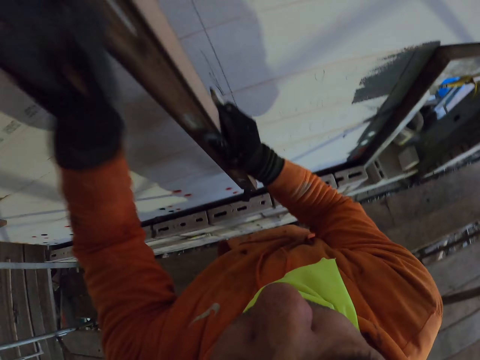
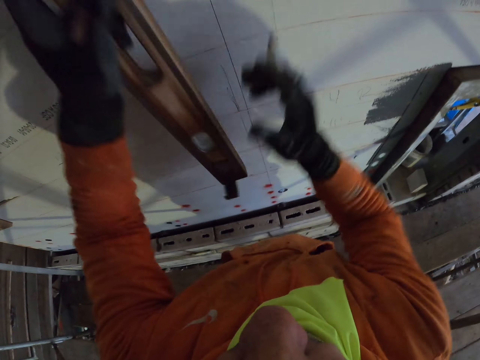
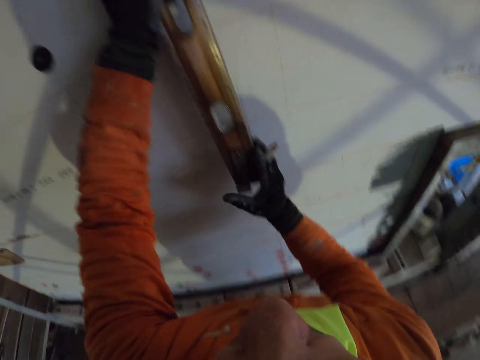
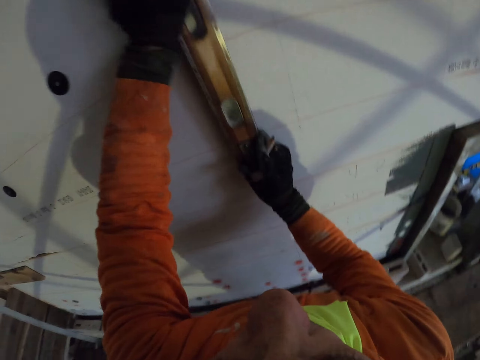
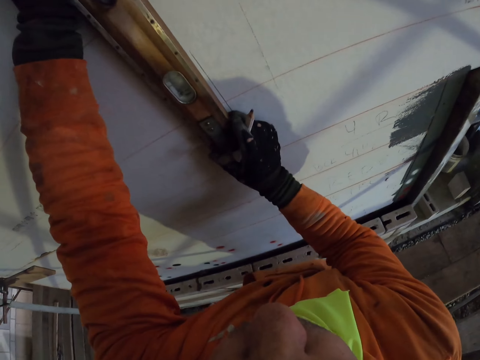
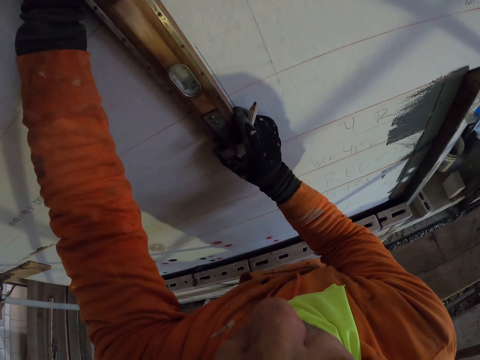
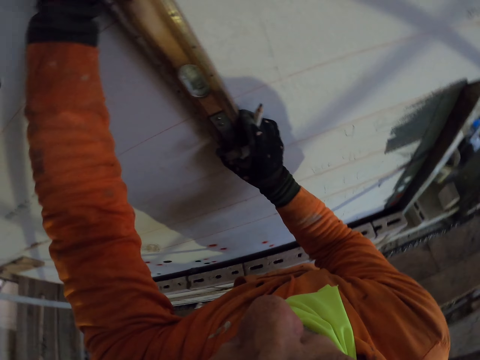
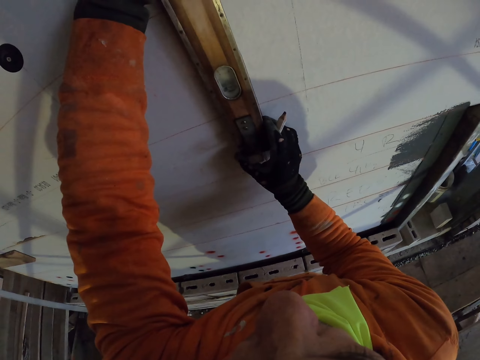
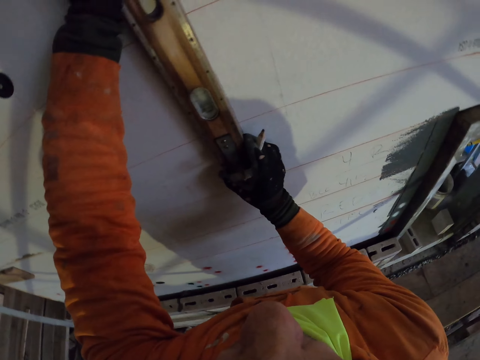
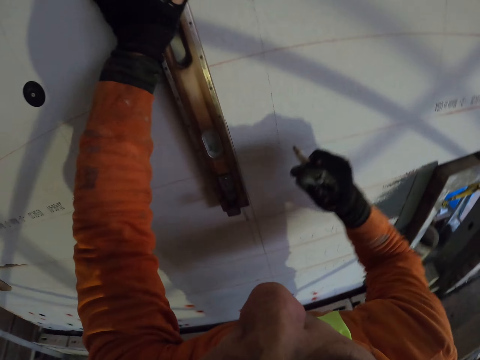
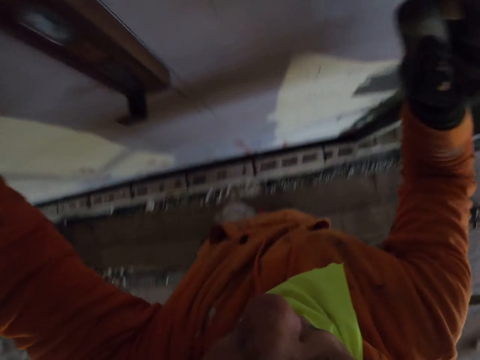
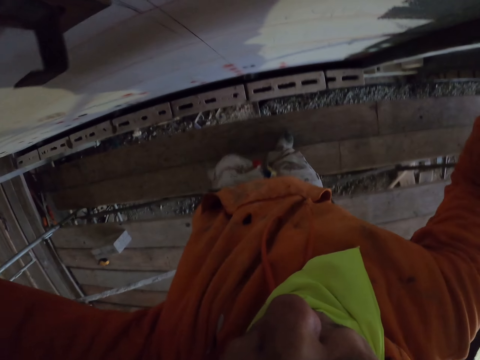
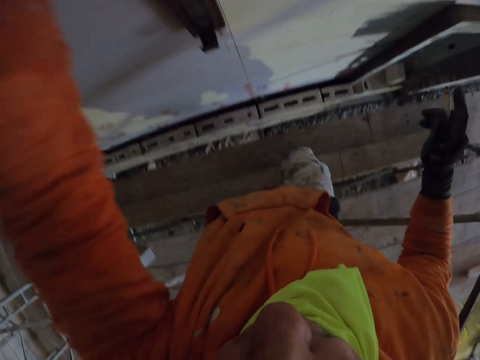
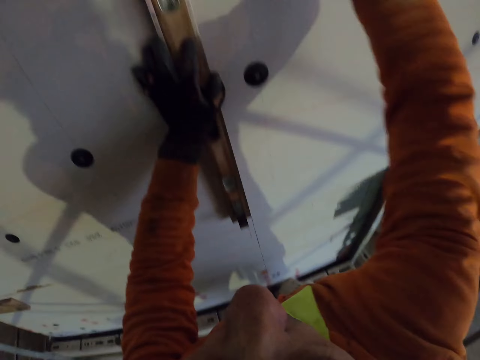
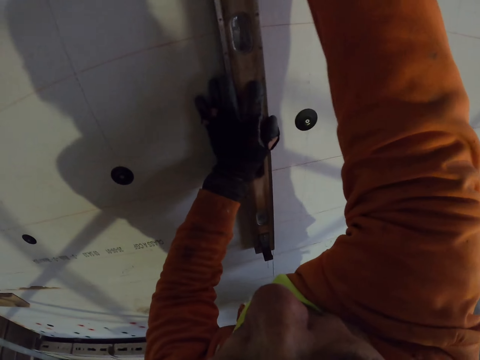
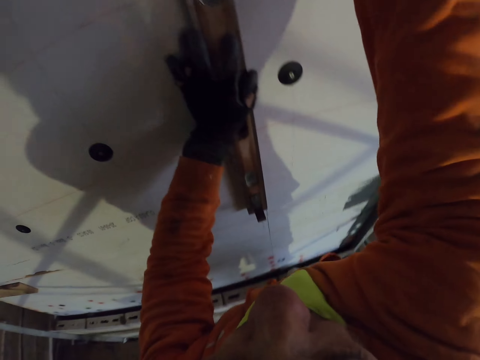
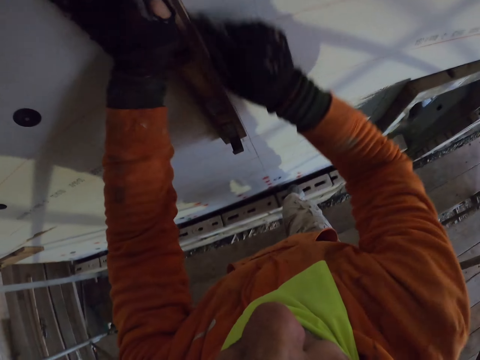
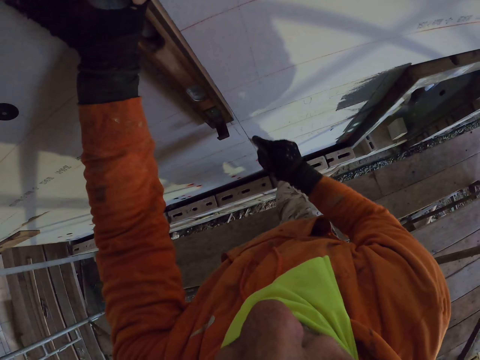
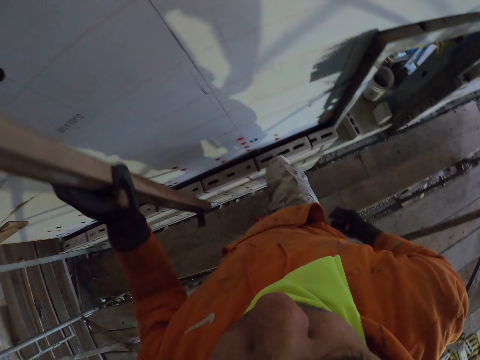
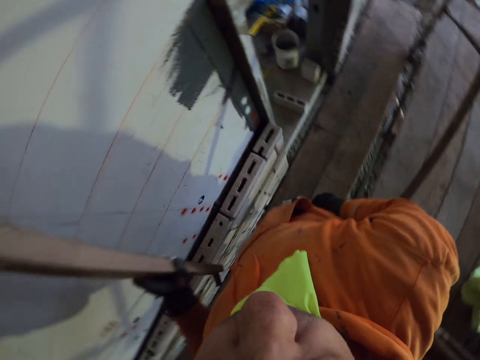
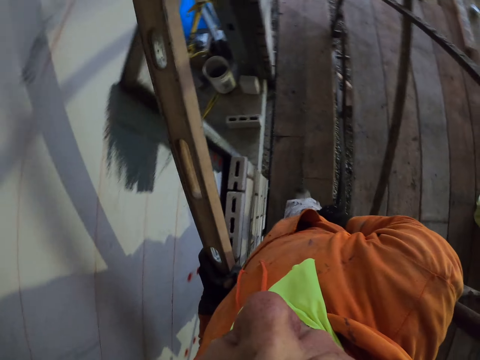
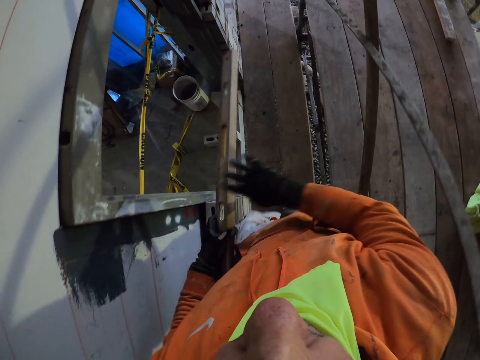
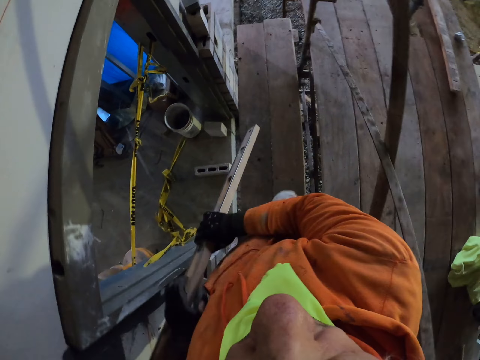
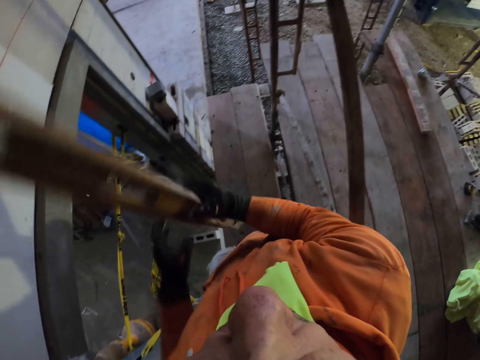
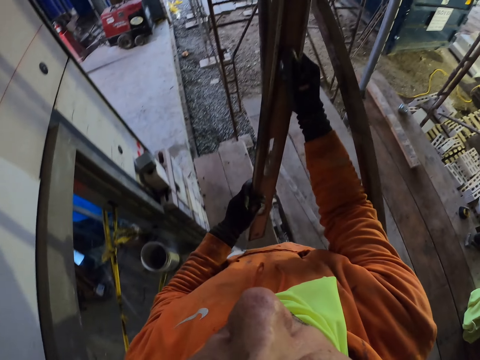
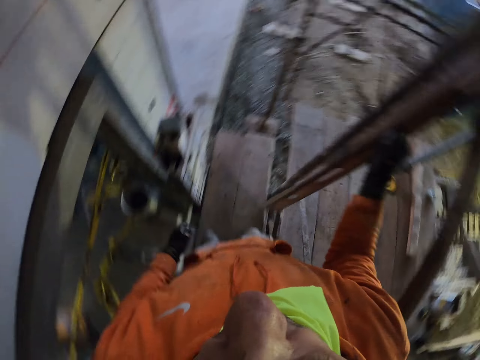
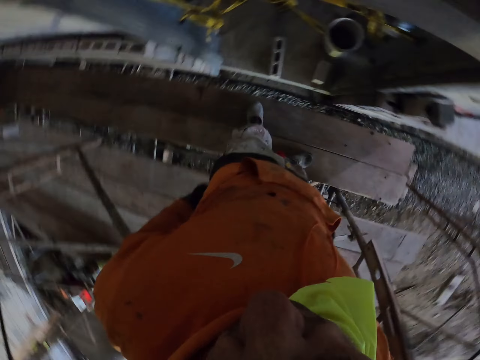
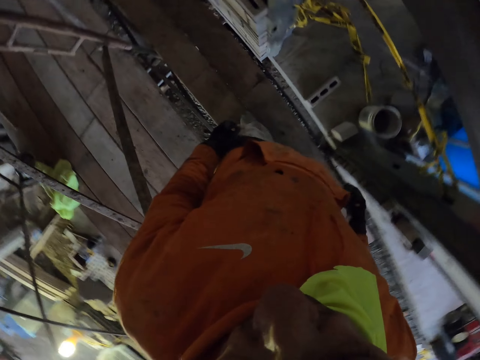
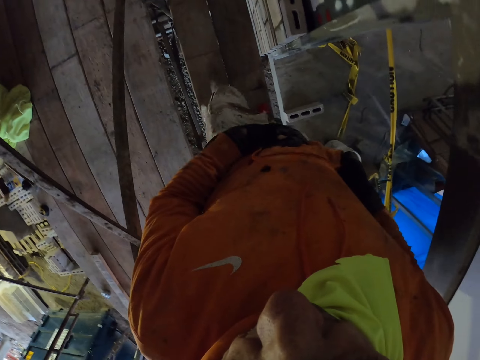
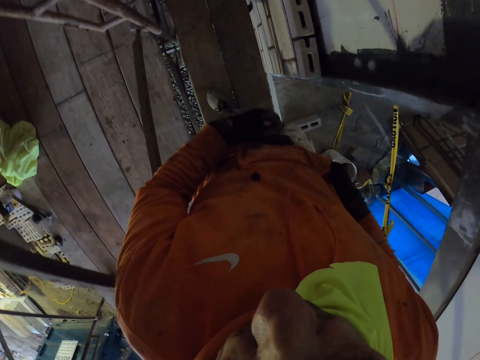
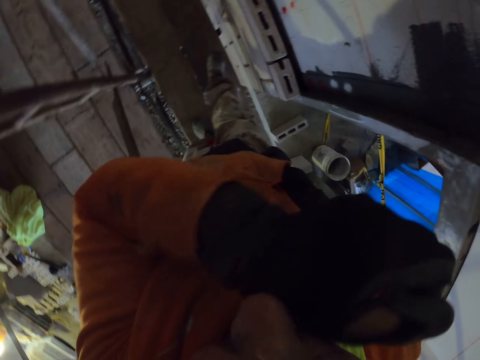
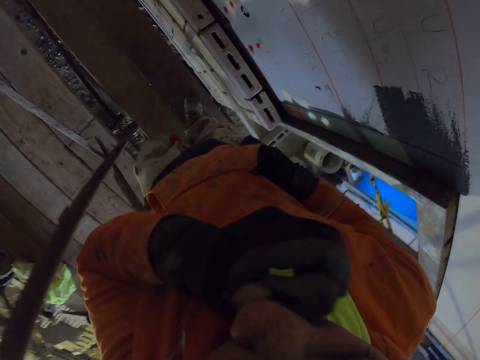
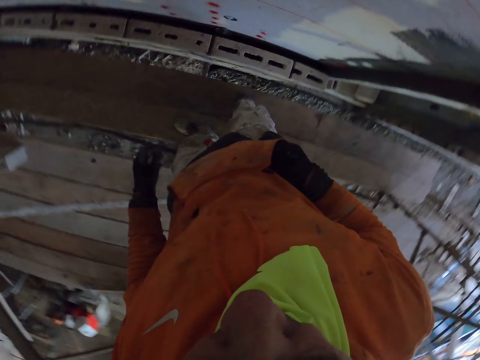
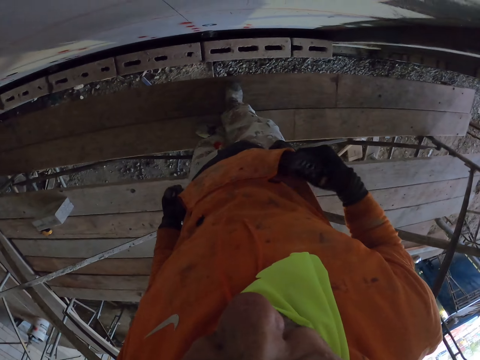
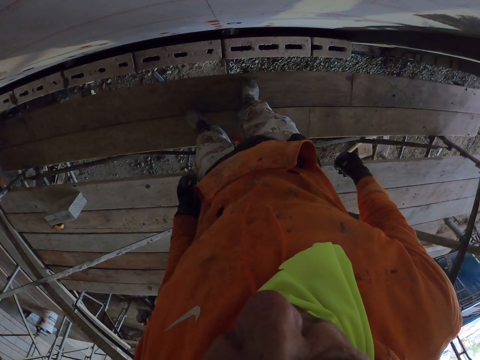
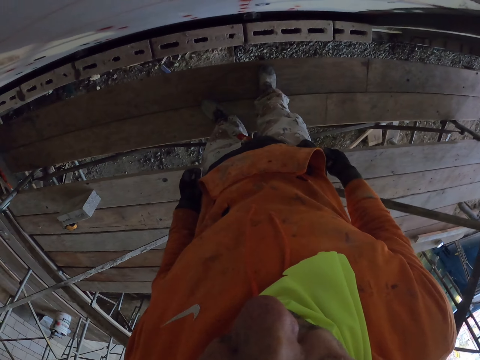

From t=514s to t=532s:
The camera wearer picks up the water level ruler or wooden ruler. They place the water level ruler on the wall. They mark a point on the wall. They walk around the room. They put the wooden ruler down. They walk. They rub their face. They stand.

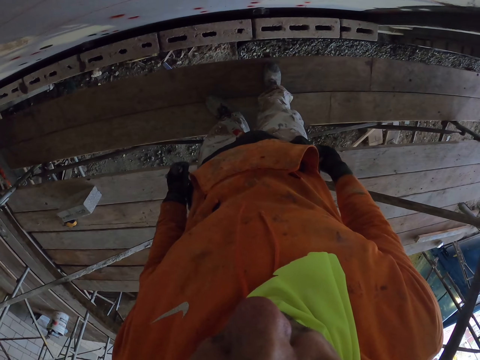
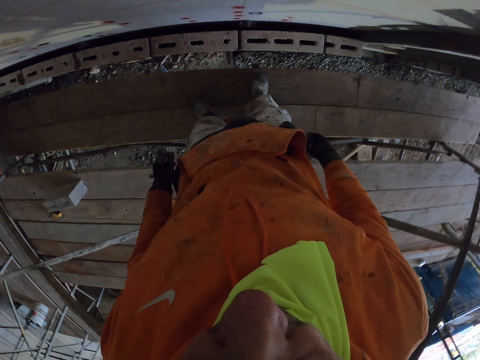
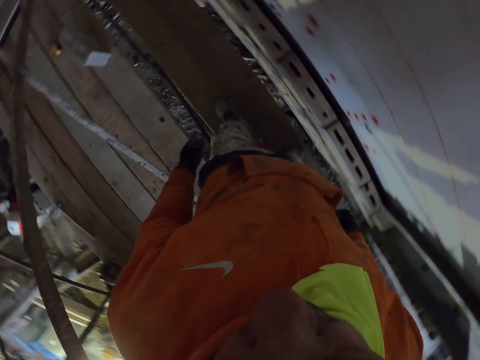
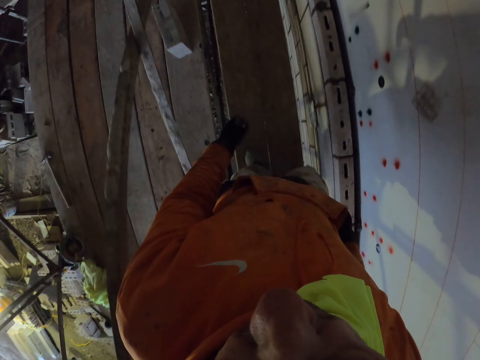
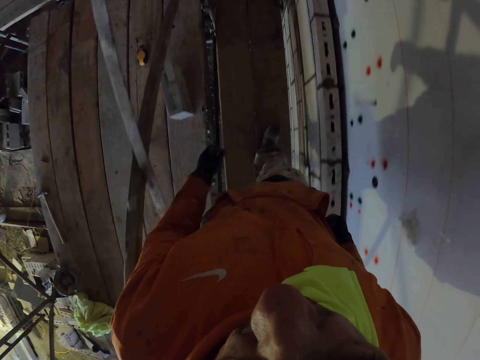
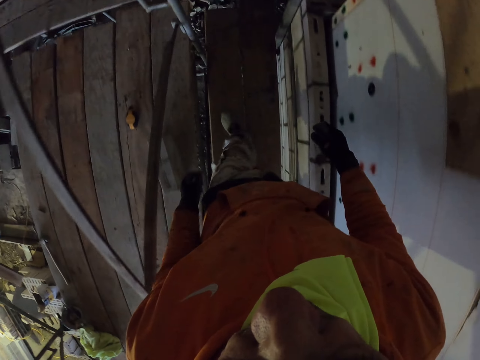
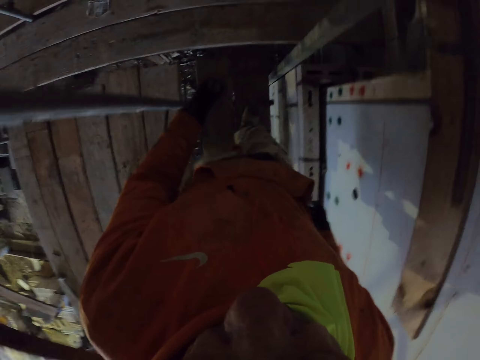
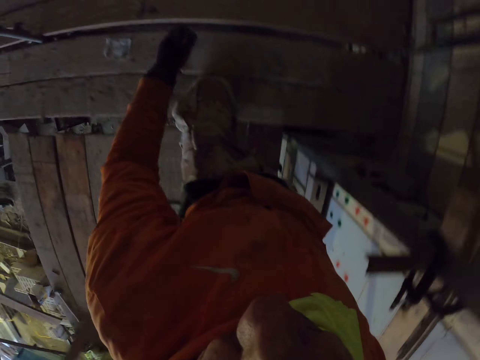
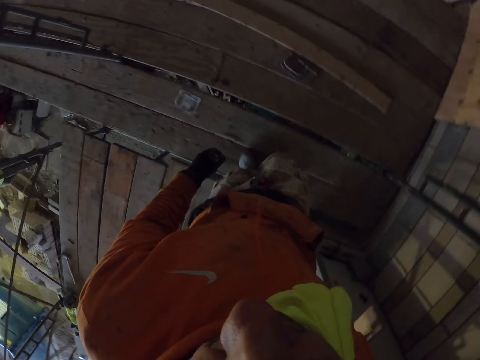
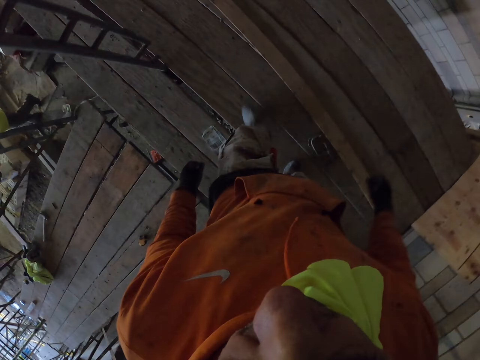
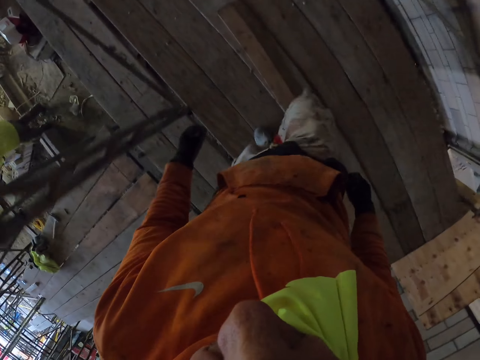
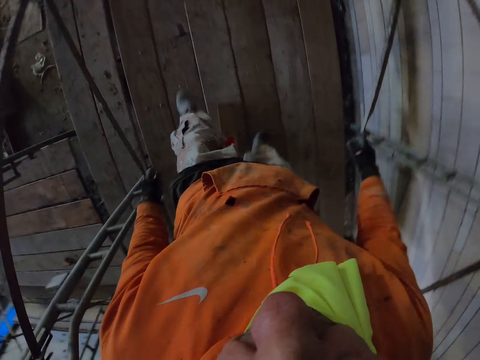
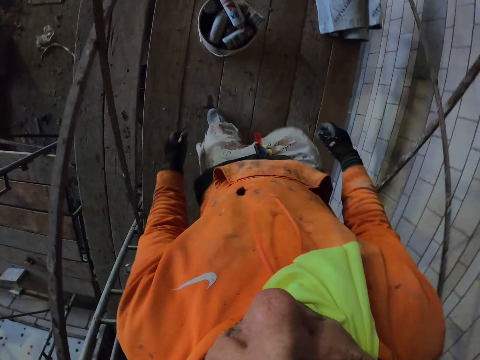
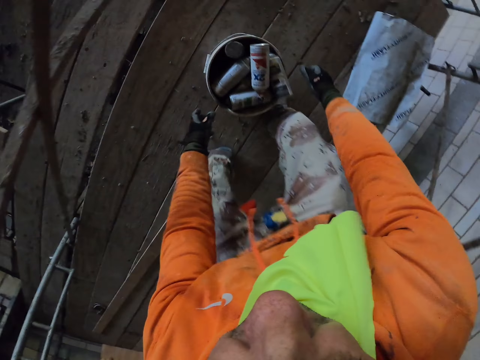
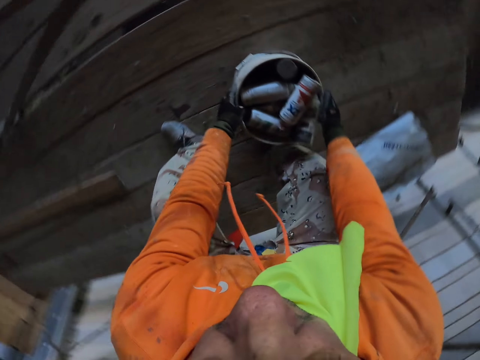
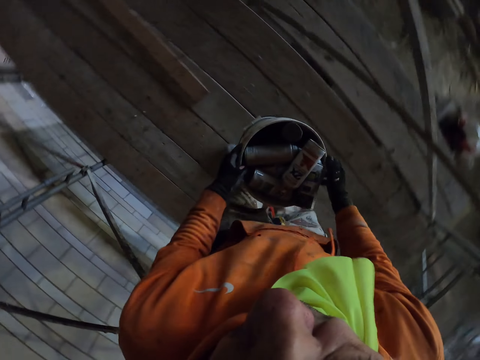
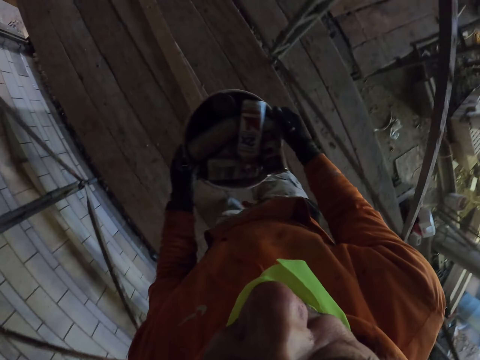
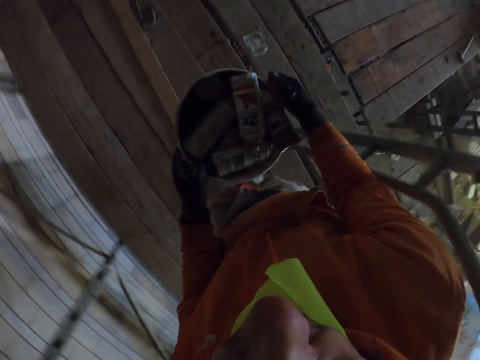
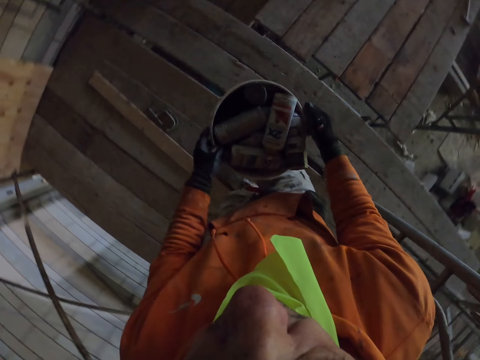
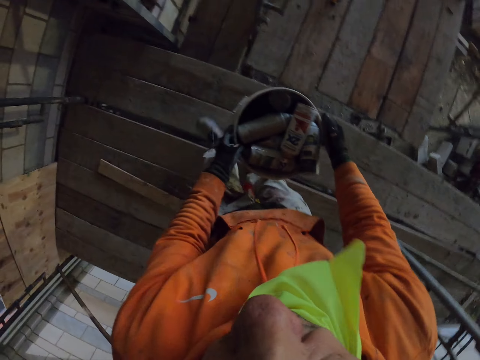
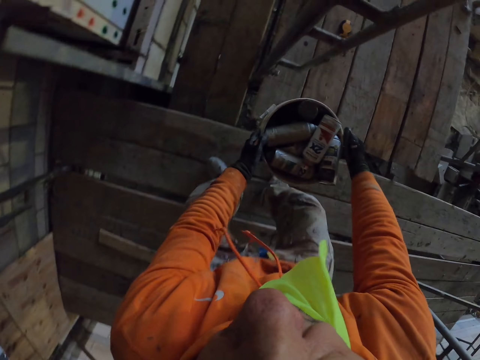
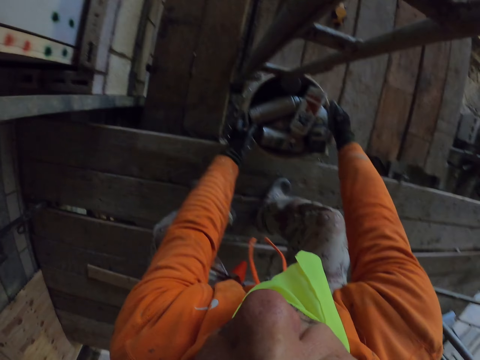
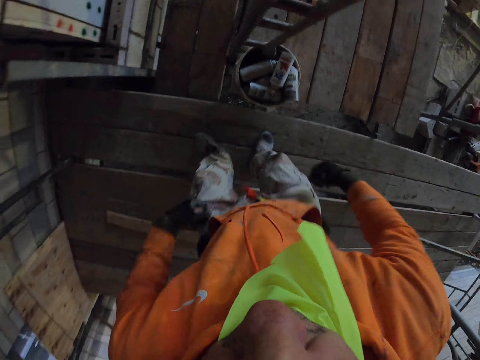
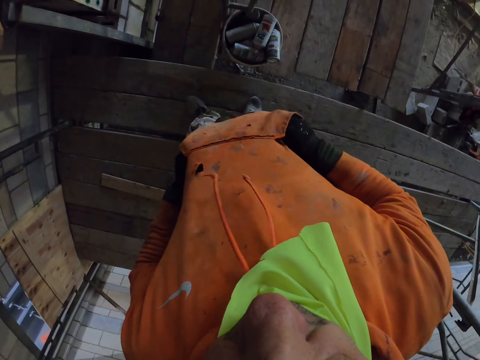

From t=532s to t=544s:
The camera wearer turns around the room. They walk around the room. They bend and pick up a bucket. They stand. They walk around the room. They bend. They put the bucket on the scaffolding stand. They stand.
